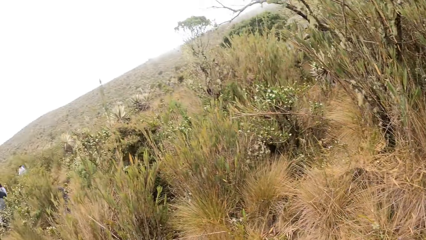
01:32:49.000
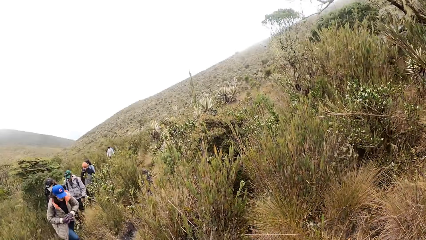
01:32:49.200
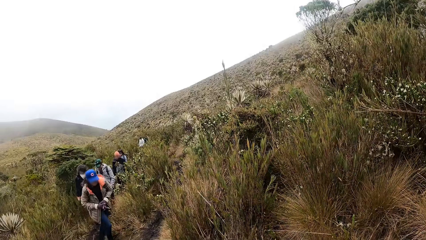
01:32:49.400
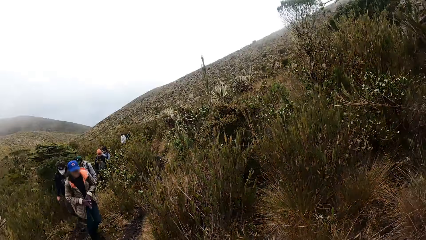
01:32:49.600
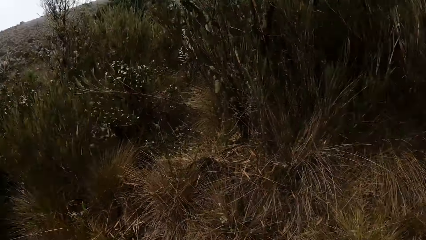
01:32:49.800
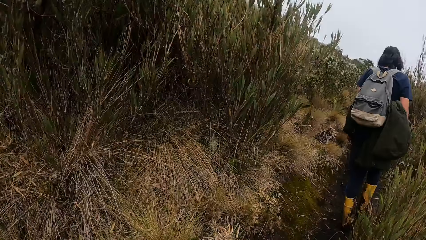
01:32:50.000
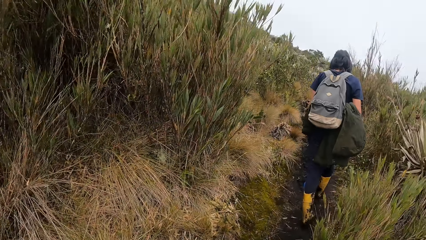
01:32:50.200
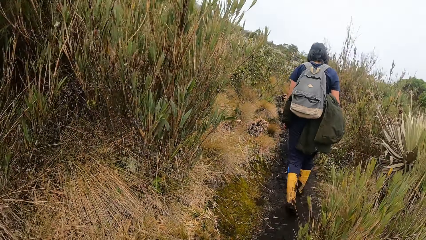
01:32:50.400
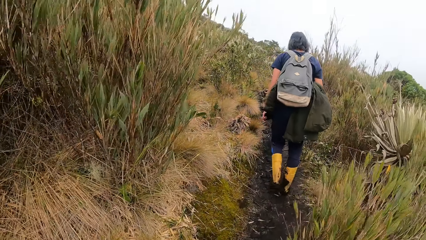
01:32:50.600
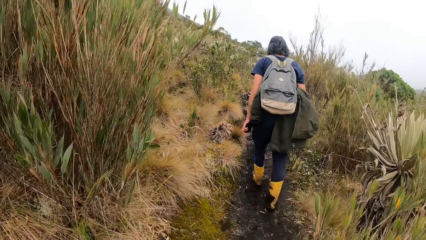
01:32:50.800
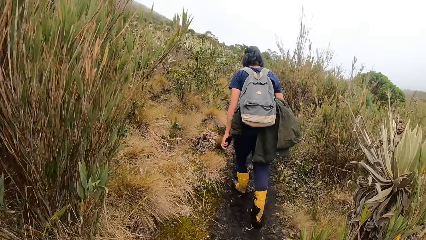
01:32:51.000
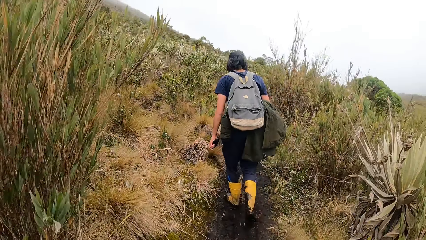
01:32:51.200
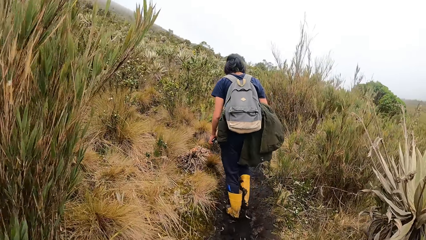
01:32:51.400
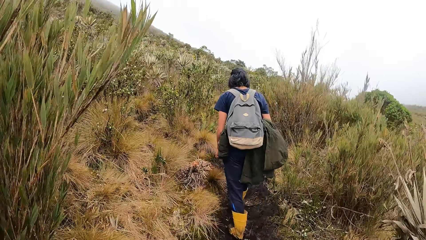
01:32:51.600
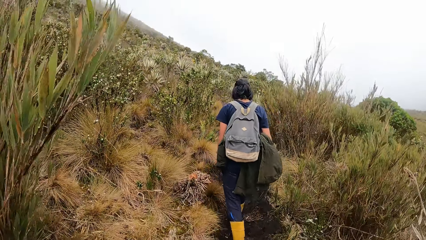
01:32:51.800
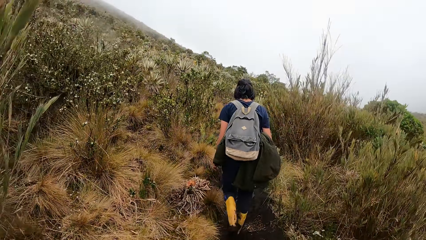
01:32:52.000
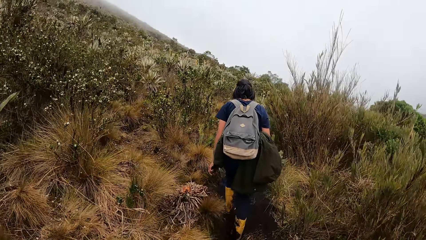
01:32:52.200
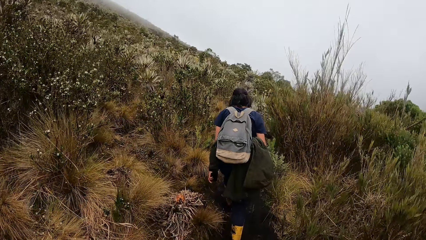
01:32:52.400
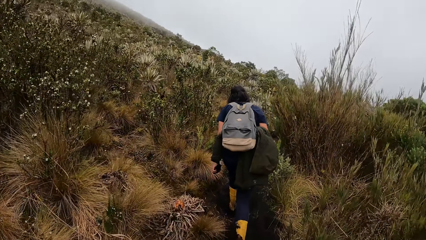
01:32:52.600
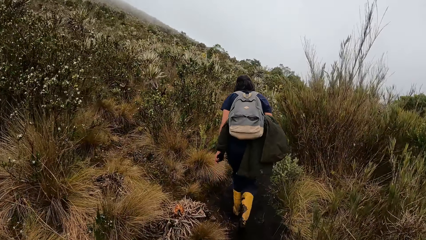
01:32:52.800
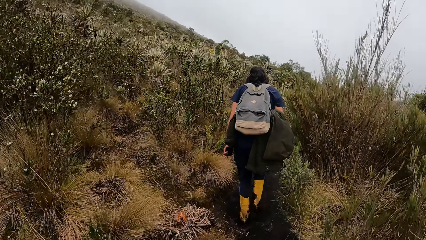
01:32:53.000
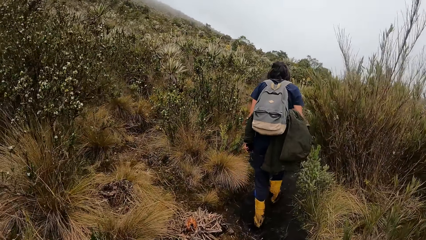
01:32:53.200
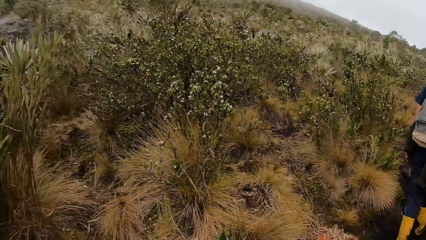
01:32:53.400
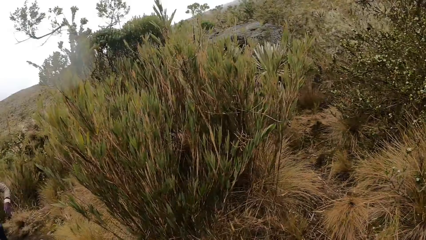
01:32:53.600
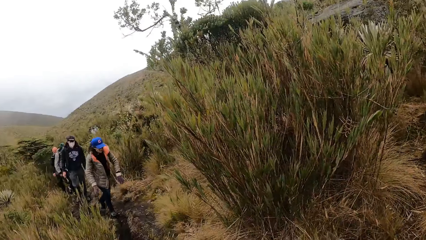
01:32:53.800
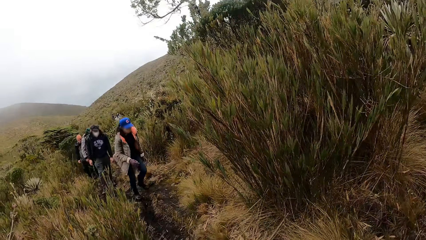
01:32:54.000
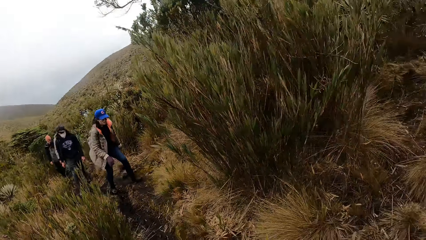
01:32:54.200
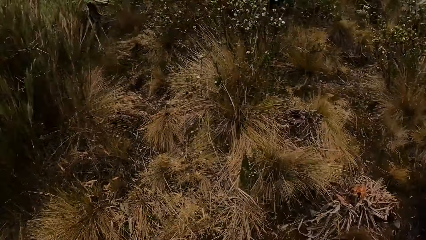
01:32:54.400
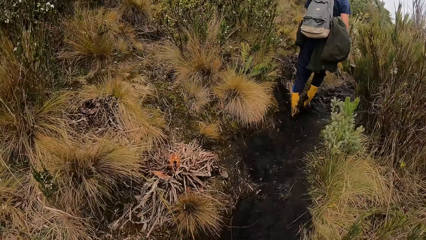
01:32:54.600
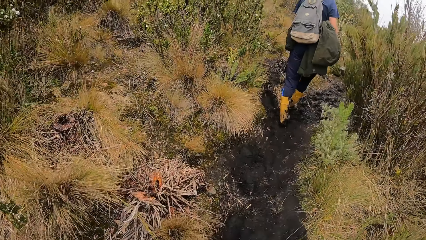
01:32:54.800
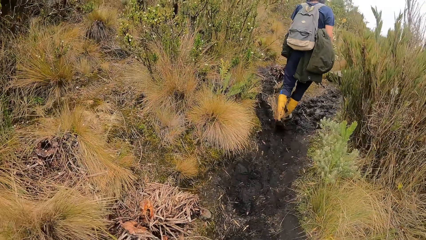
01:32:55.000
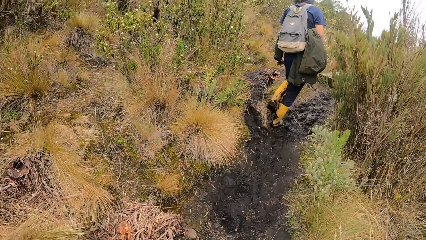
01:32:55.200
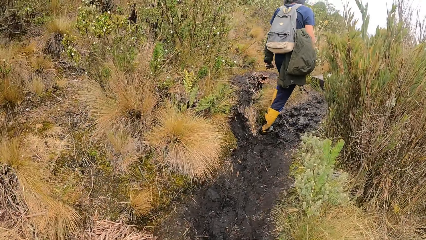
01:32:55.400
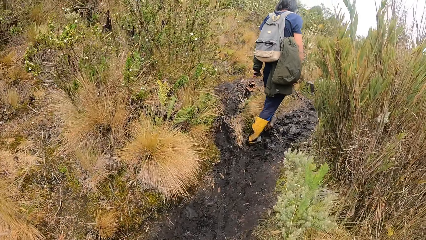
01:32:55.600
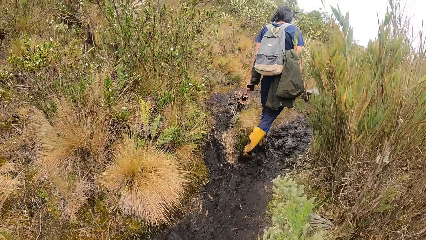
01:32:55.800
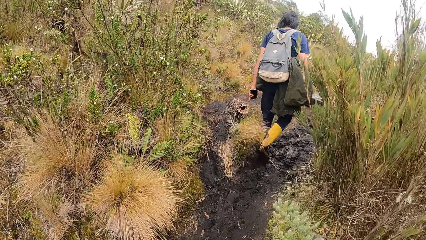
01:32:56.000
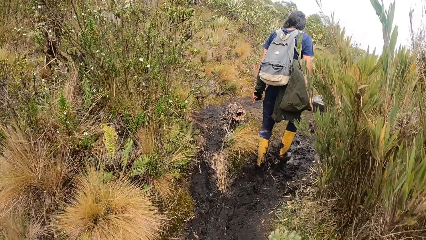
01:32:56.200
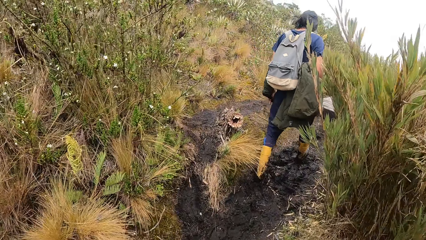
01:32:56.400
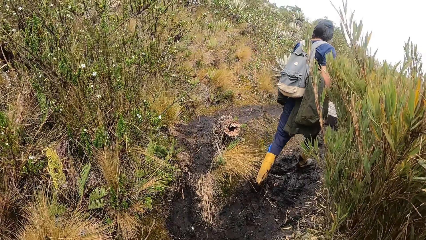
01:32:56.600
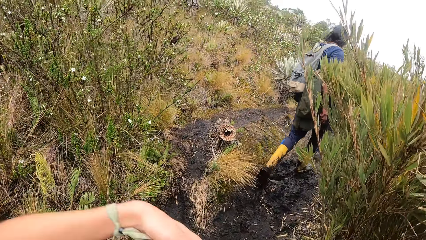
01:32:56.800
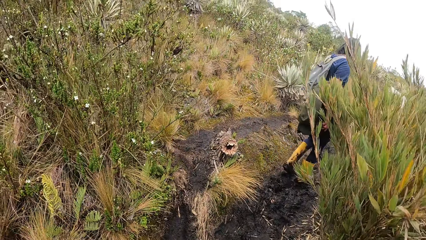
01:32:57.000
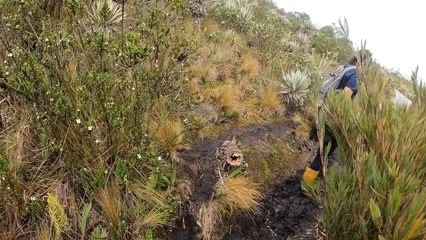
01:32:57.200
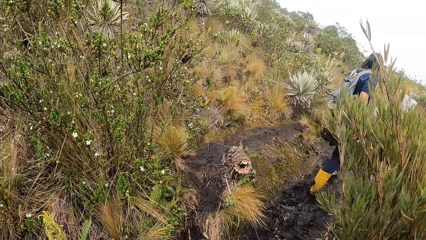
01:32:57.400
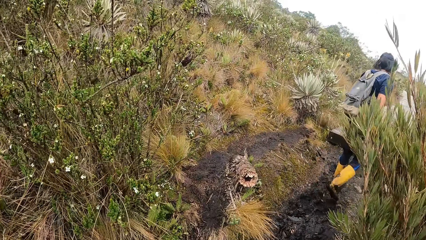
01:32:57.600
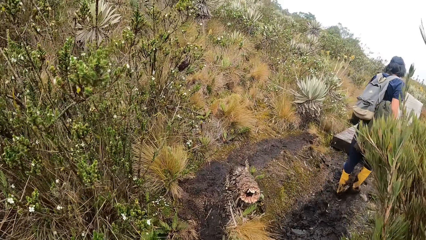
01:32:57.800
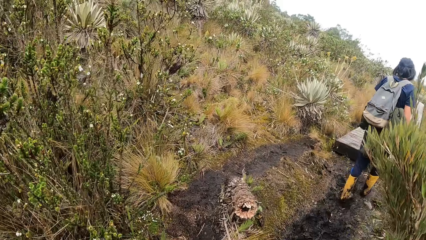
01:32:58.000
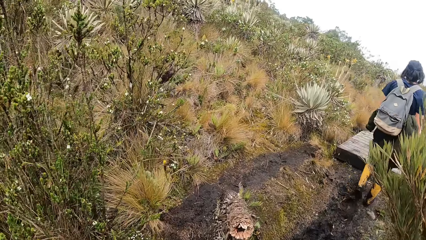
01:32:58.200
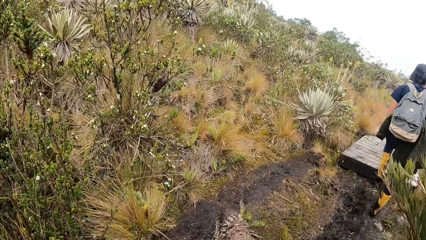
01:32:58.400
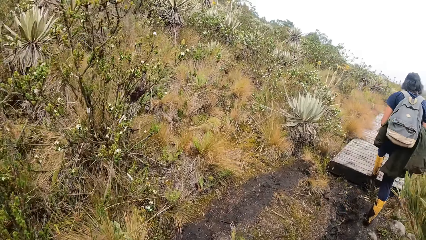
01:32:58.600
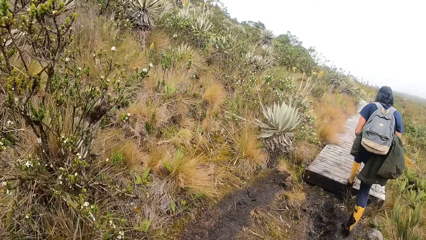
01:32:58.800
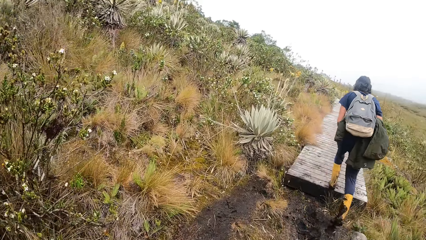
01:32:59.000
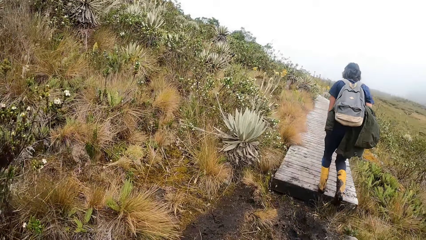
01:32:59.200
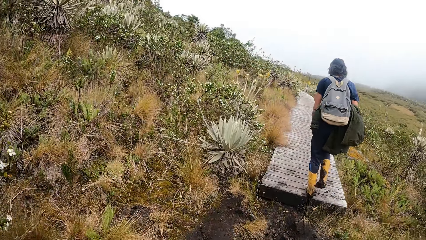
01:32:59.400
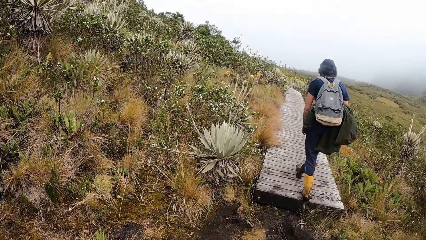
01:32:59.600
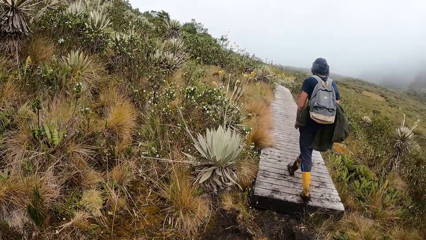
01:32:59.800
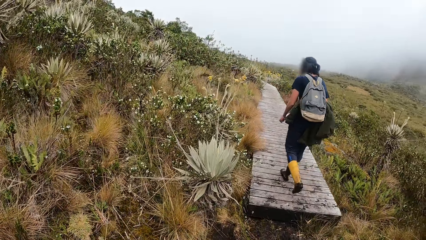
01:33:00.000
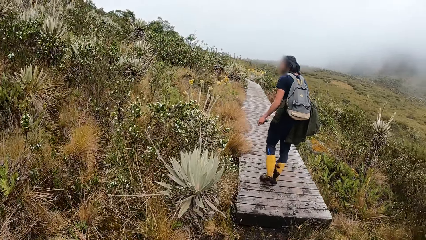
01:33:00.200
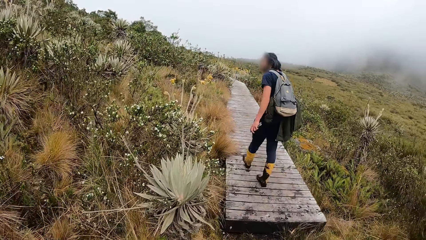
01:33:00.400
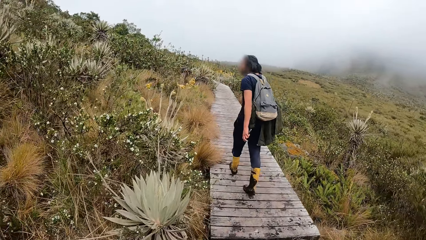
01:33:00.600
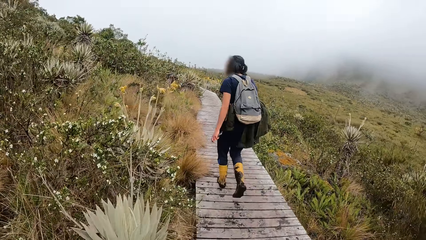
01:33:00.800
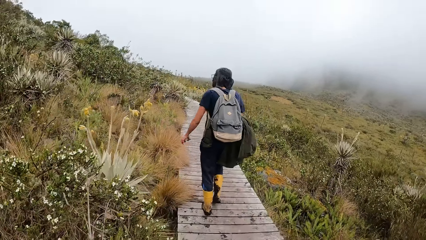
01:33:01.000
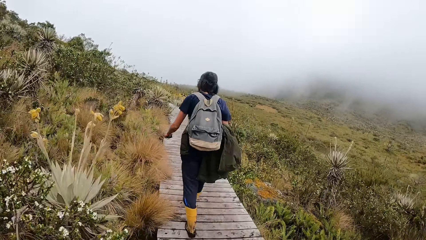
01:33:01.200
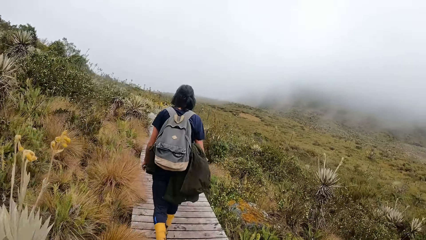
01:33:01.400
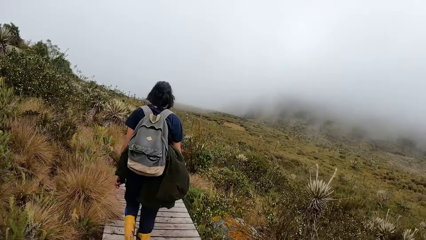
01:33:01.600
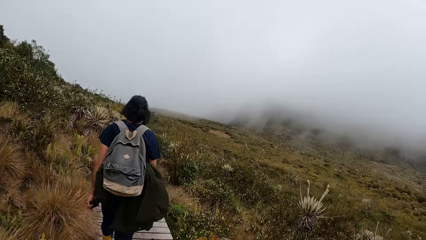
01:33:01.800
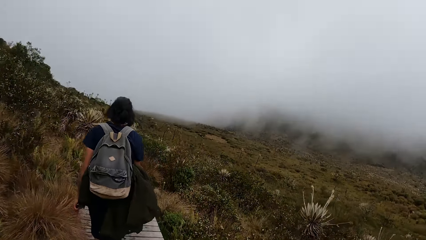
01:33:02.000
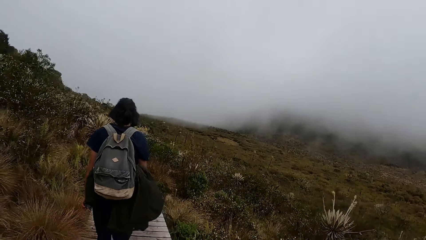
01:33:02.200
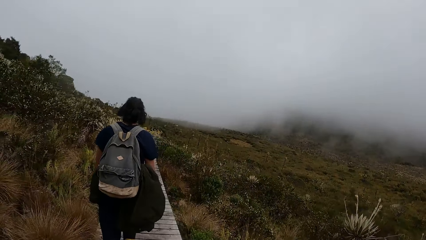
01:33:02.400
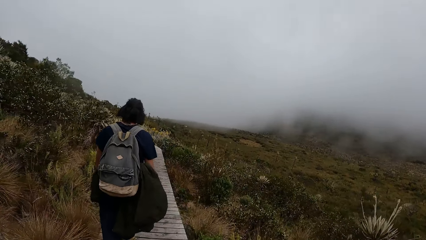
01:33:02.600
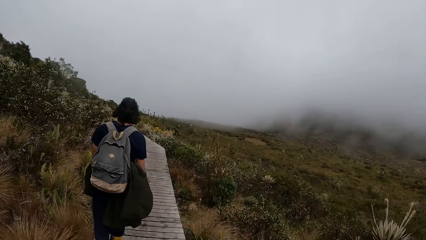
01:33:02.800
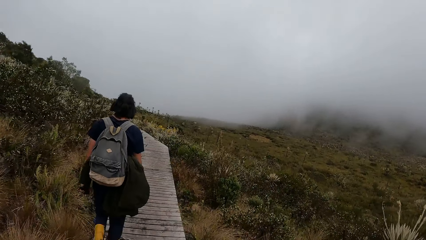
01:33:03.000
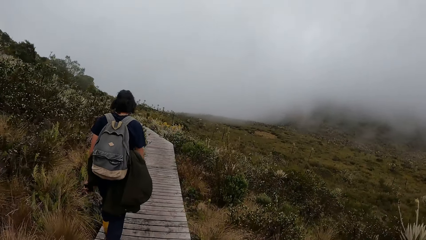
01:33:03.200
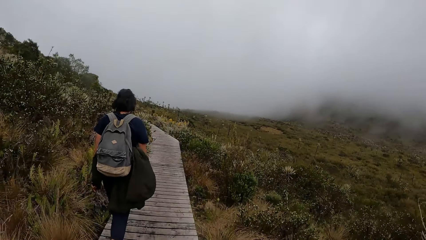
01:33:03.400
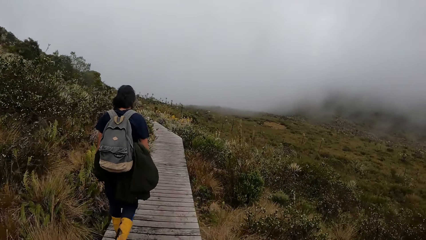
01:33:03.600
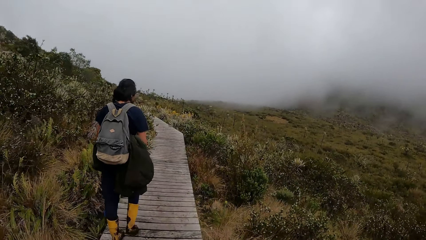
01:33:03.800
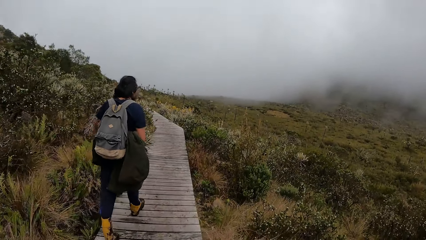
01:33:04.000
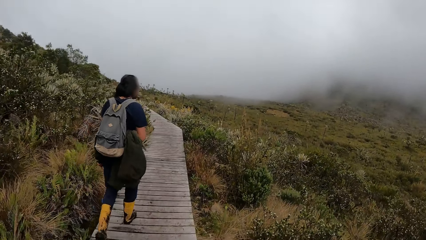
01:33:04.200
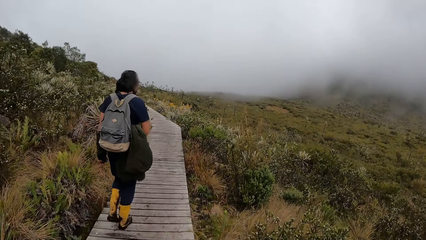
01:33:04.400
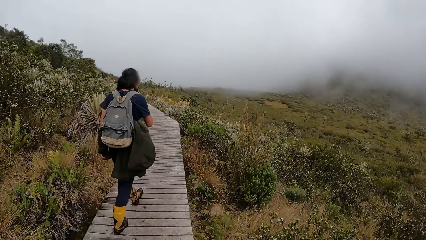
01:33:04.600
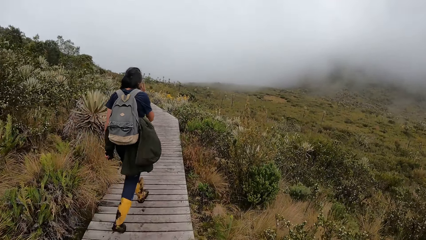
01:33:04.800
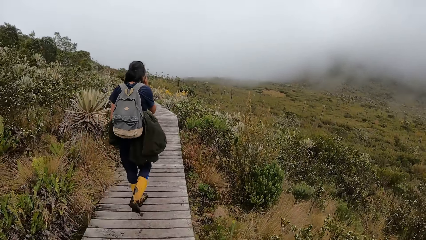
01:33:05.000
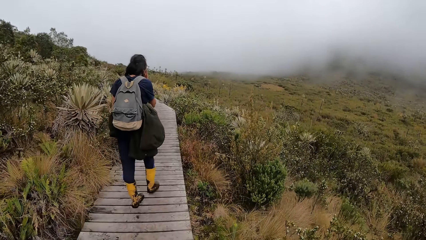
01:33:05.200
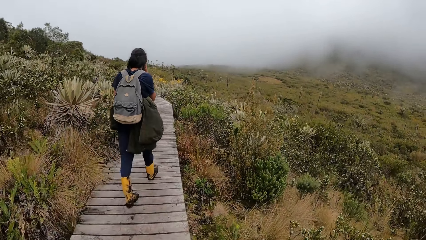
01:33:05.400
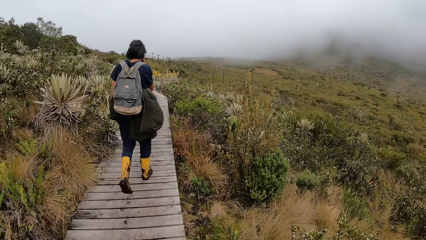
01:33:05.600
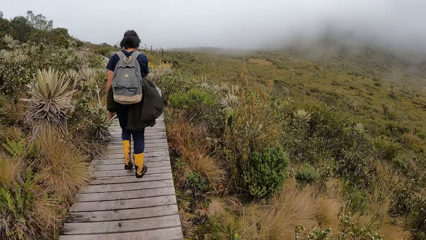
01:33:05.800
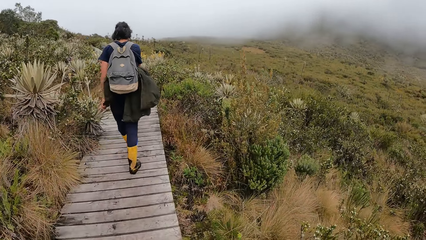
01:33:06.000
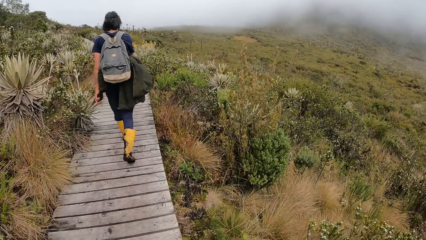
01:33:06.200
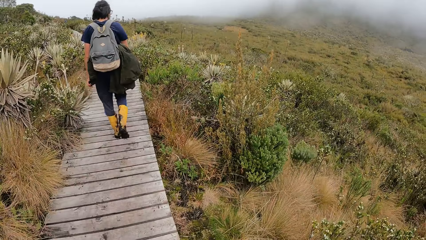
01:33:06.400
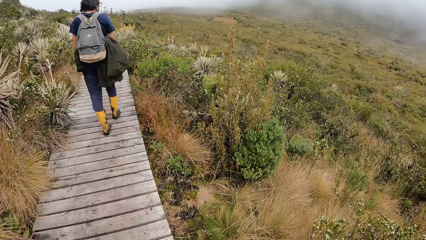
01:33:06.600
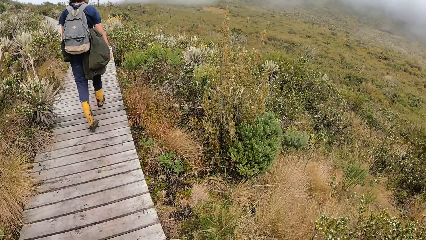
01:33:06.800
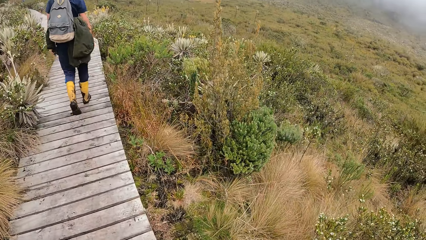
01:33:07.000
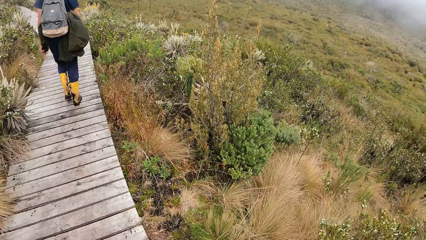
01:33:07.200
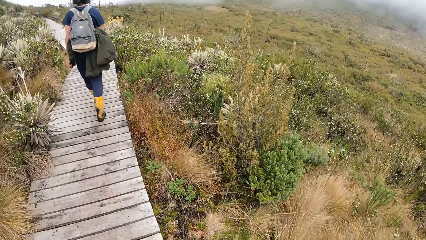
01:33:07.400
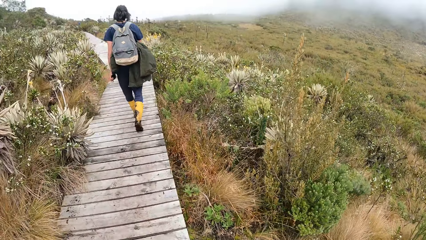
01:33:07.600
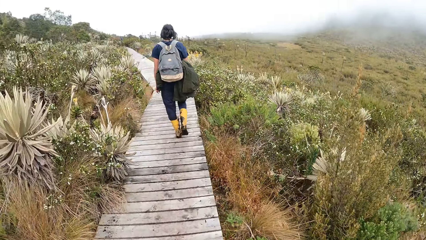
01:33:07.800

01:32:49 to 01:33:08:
The camera wearer looks behind and walks on the road. The man climbs a wooden bridge and walks on the wooden bridge. The camera wearer walks on the wooden bridge.
